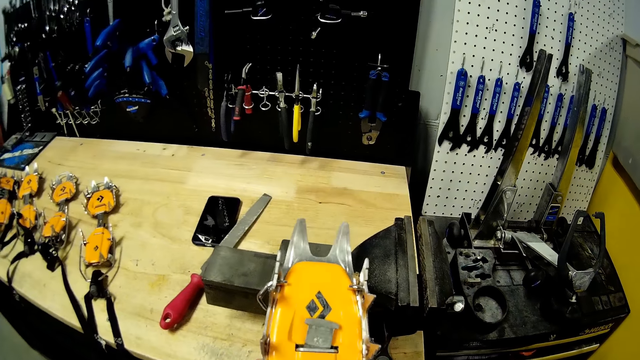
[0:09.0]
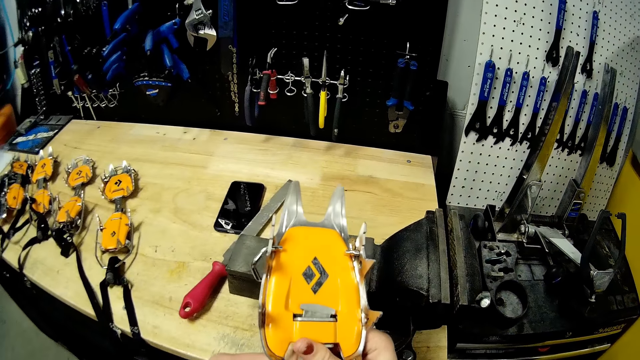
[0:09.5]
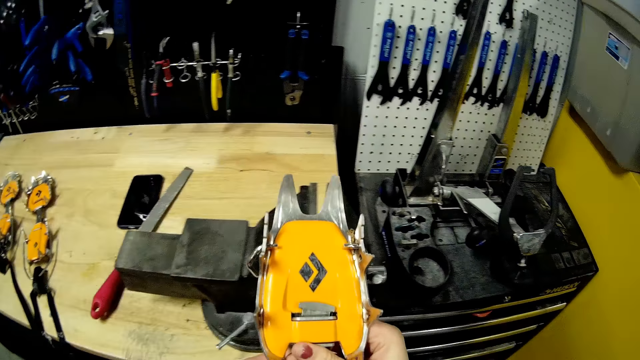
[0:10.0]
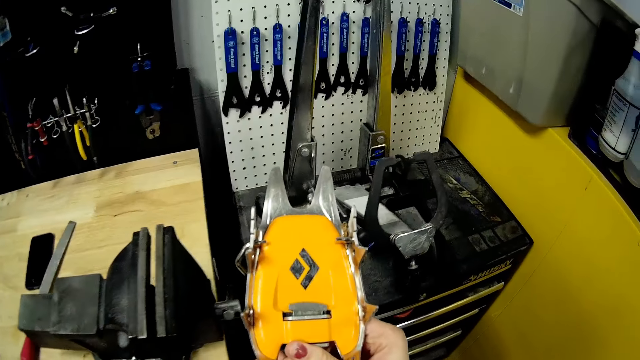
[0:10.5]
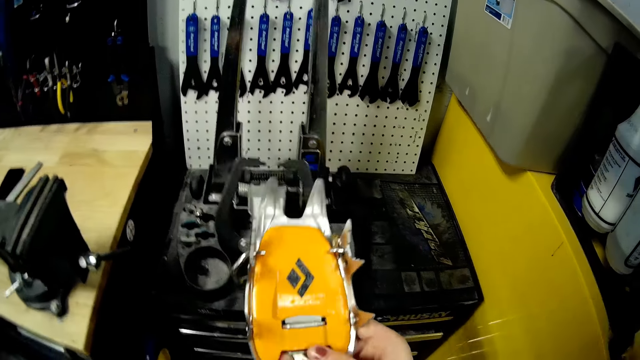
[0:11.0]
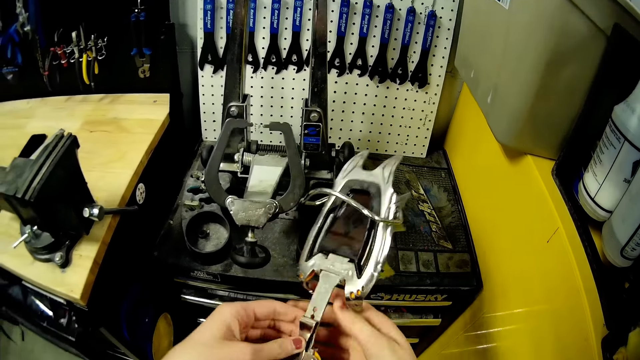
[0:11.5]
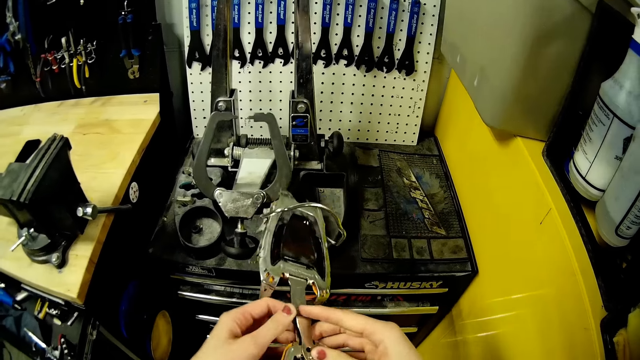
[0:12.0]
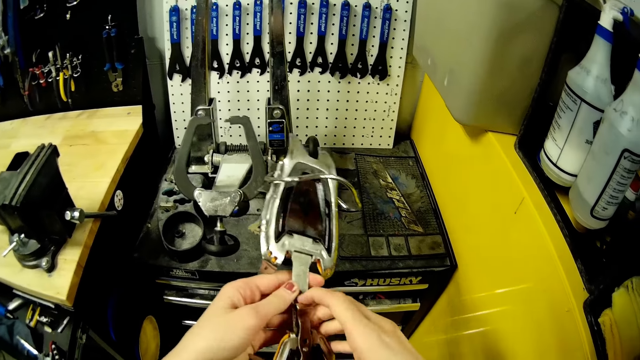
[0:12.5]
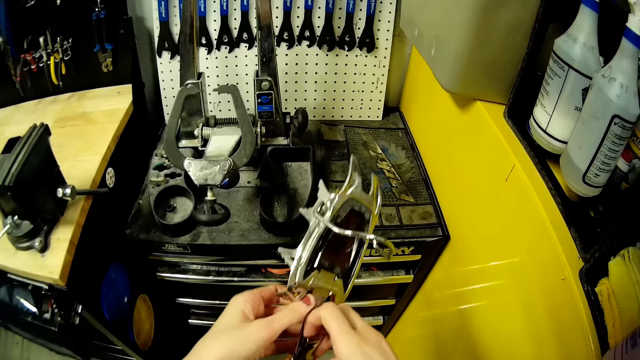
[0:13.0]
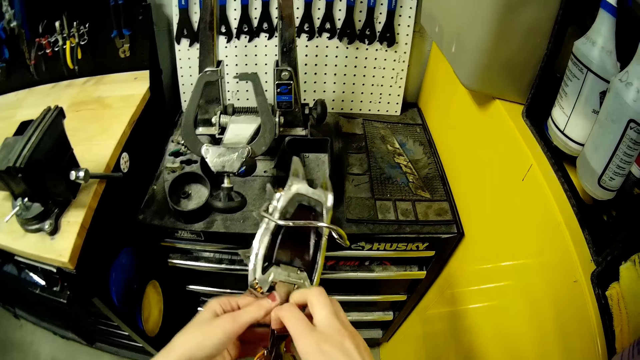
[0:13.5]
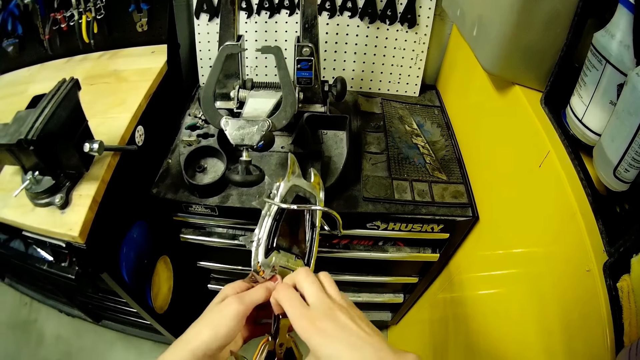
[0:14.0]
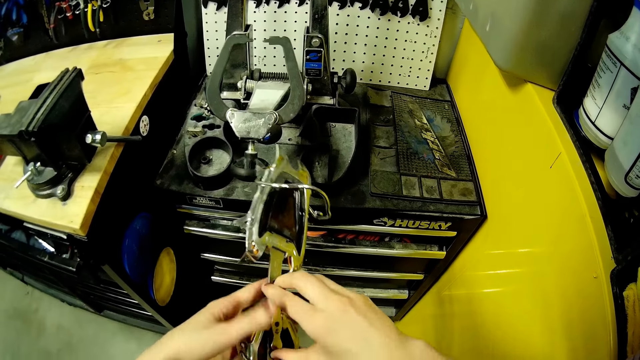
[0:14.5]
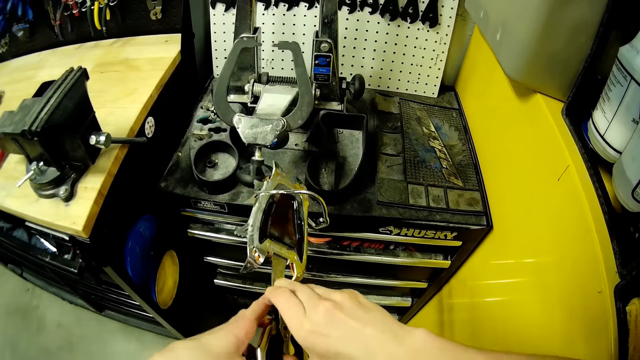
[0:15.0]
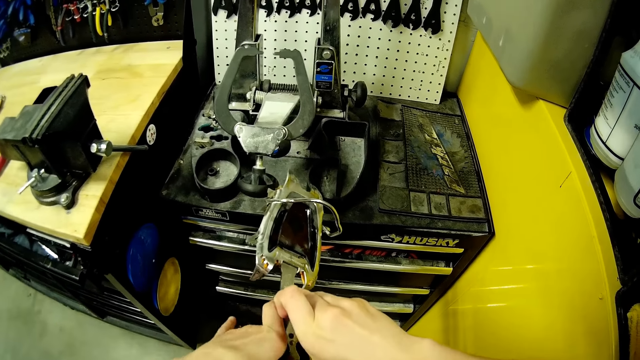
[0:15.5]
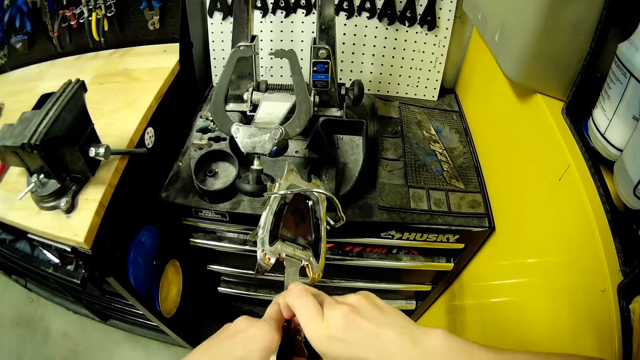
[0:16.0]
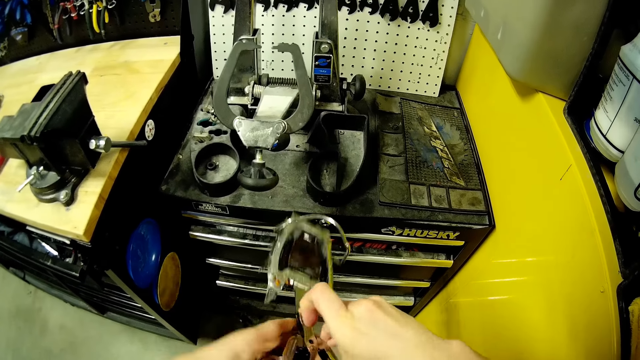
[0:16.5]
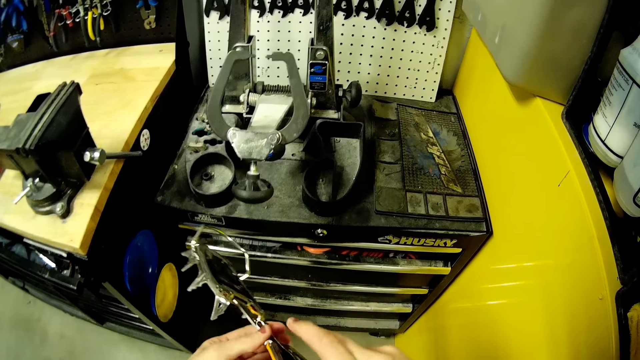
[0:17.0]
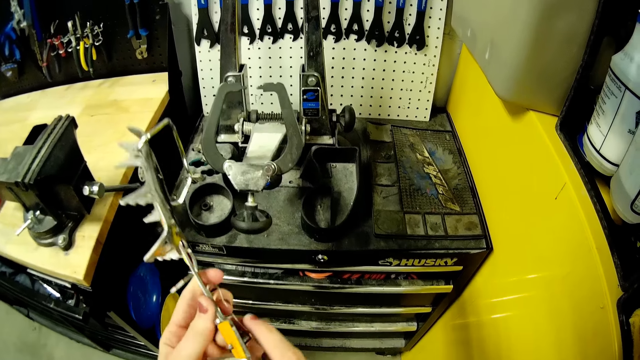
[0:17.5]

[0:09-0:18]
The camera wearer turns the crampon around with both hands. She opens the clip of the crampon with her right hand.

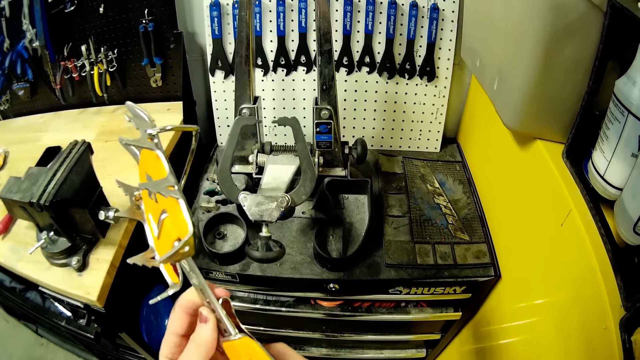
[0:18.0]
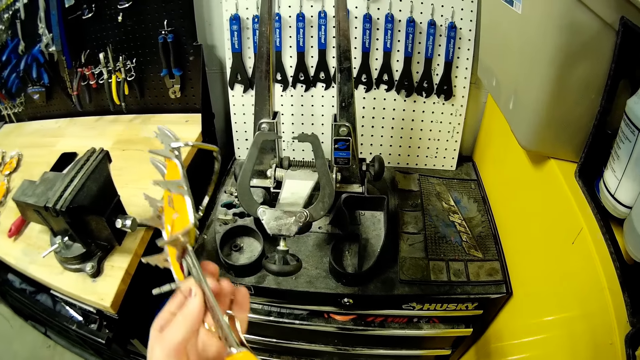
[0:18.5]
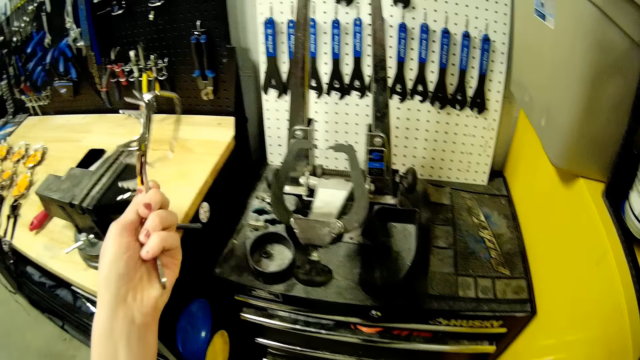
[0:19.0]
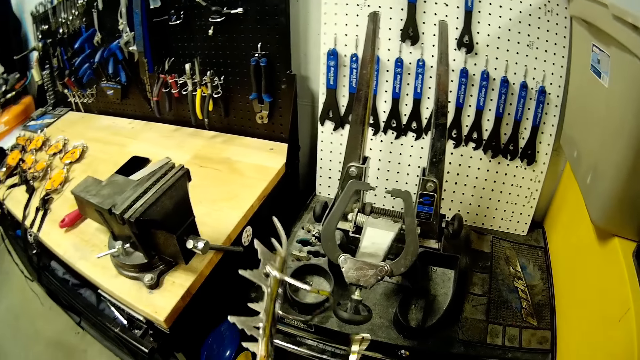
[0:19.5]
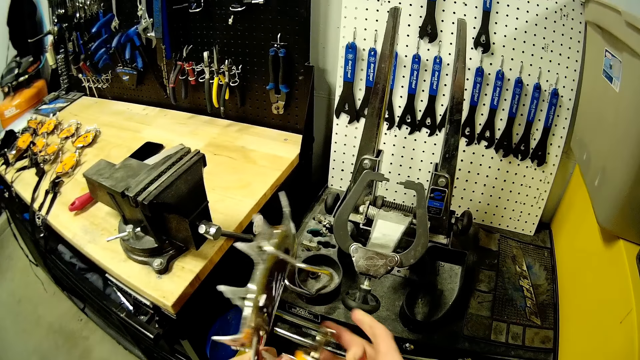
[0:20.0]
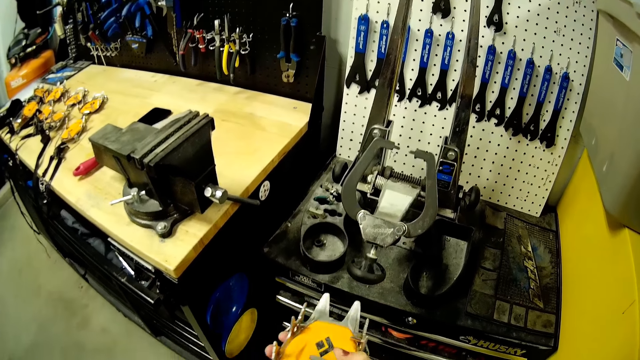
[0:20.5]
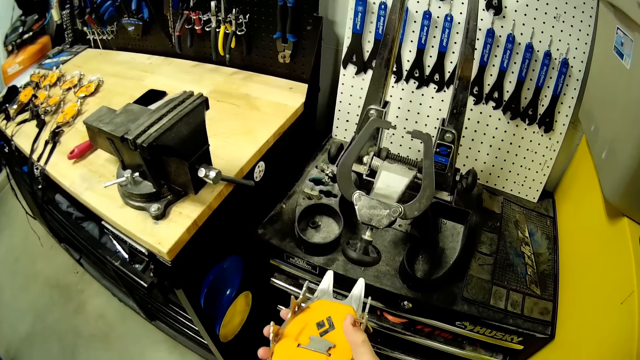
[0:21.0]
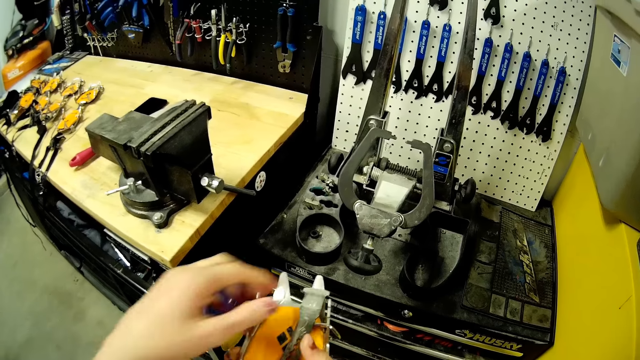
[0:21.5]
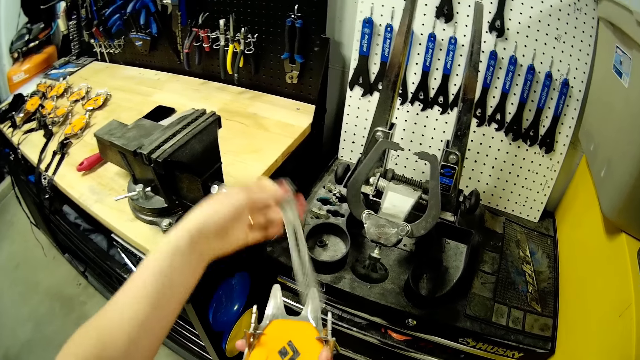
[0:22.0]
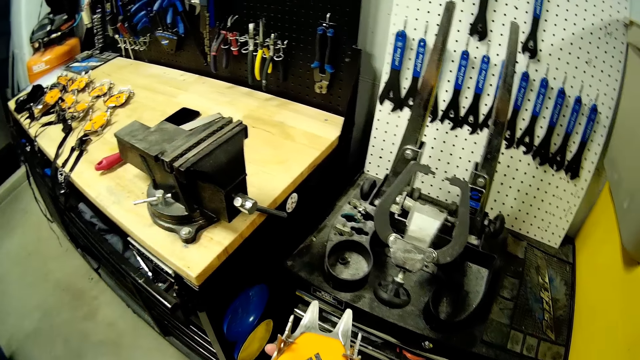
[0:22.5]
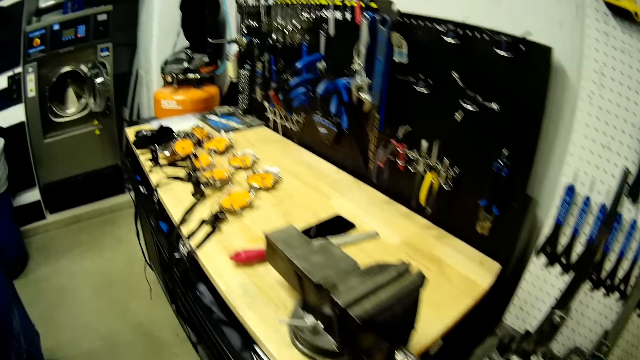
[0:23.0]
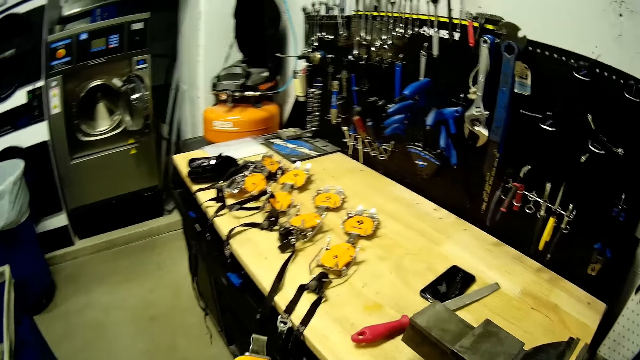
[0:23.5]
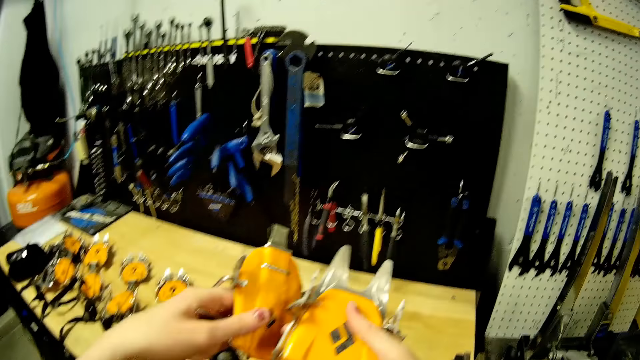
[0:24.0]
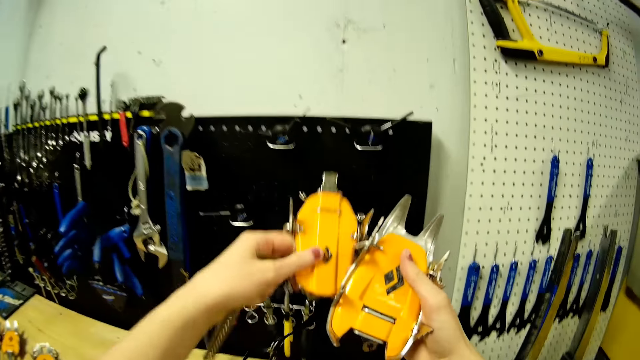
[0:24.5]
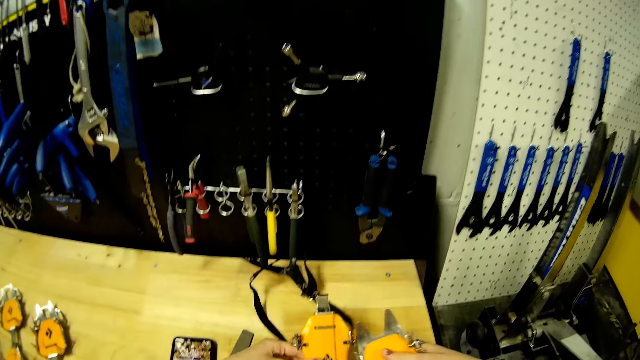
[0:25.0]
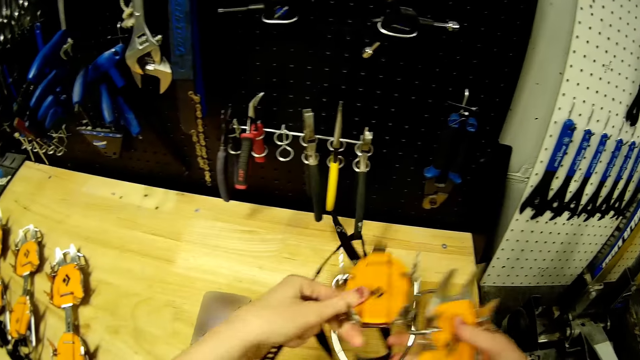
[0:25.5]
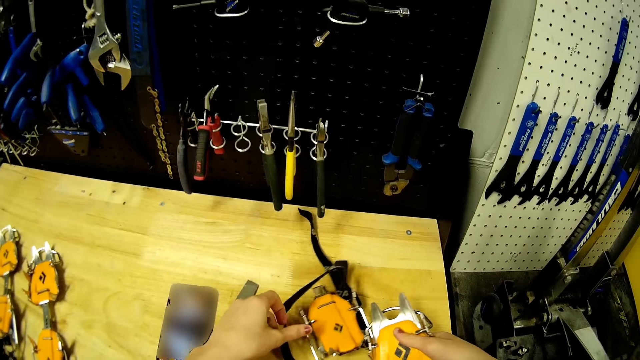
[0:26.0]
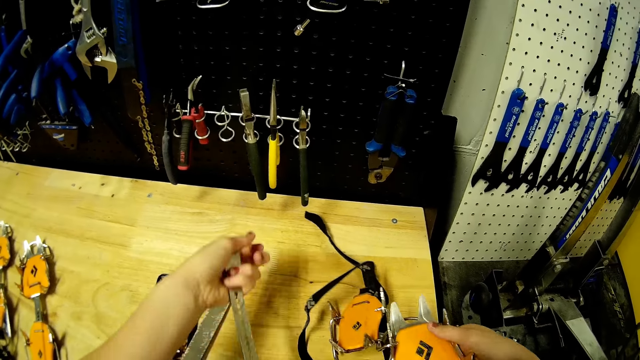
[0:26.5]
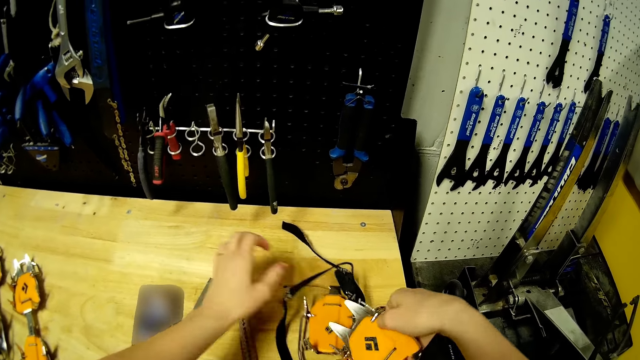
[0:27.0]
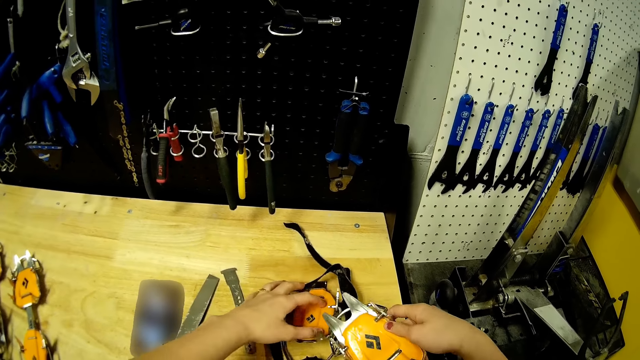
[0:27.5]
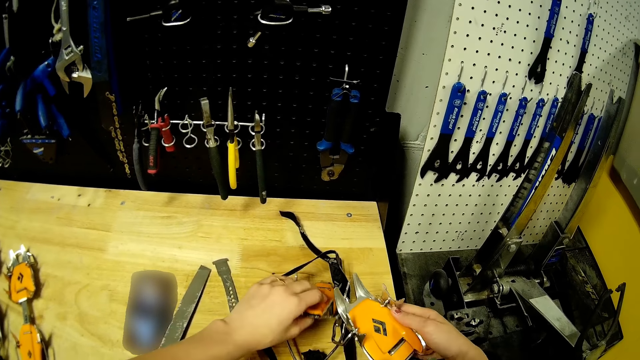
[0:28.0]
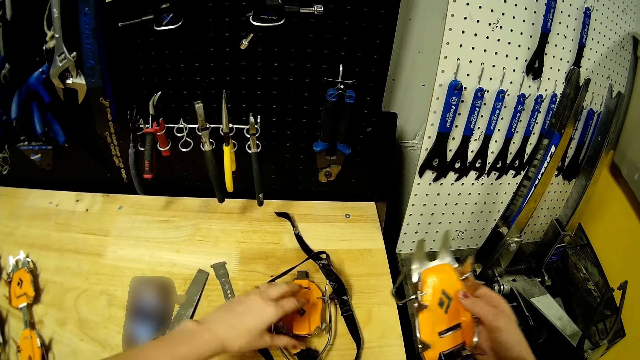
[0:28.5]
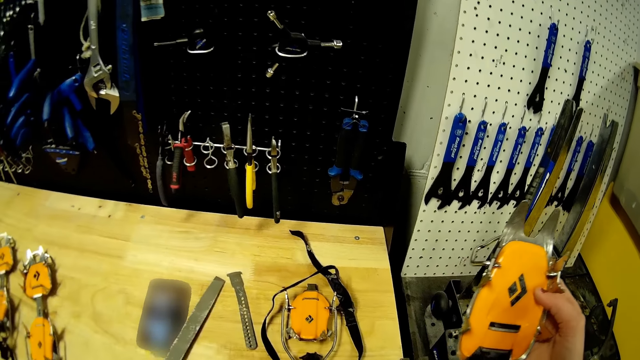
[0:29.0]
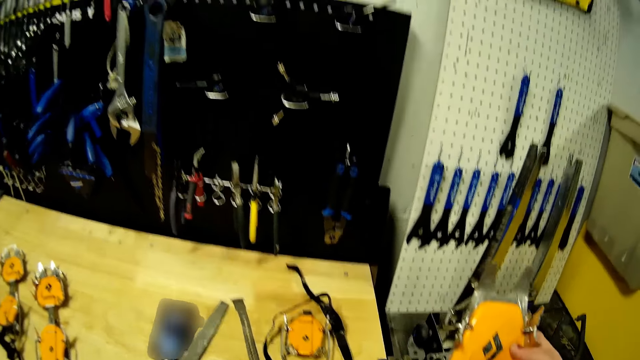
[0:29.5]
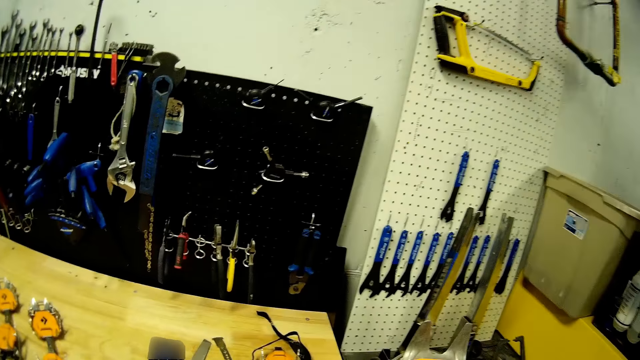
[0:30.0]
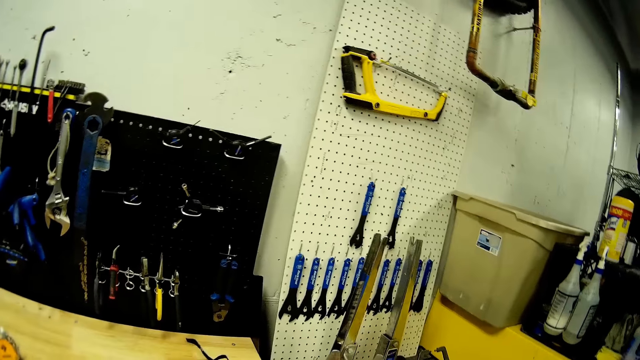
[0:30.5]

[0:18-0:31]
The camera wearer pulls out an anti-ball plate of the crampon with her left hand. She pulls out the center bar from the plate with her left hand. She puts the anti-ball plate on the table with her left hand. She puts the center bar on the table with her left hand.
